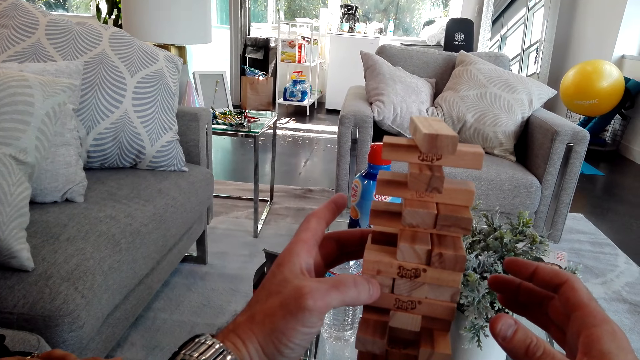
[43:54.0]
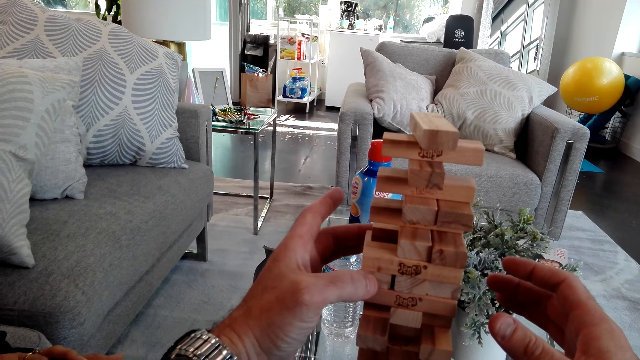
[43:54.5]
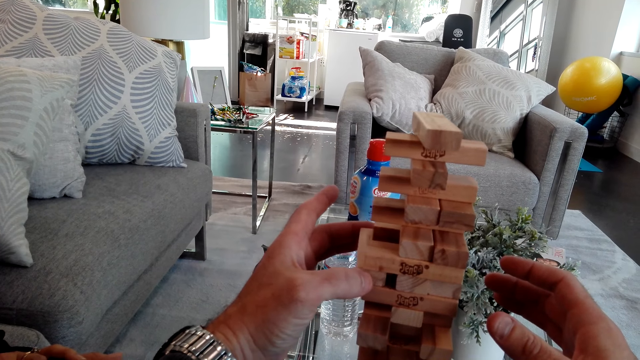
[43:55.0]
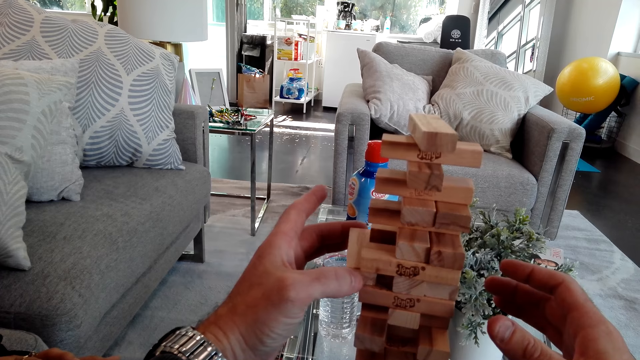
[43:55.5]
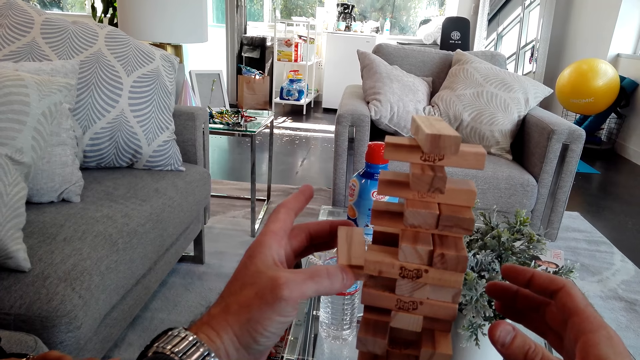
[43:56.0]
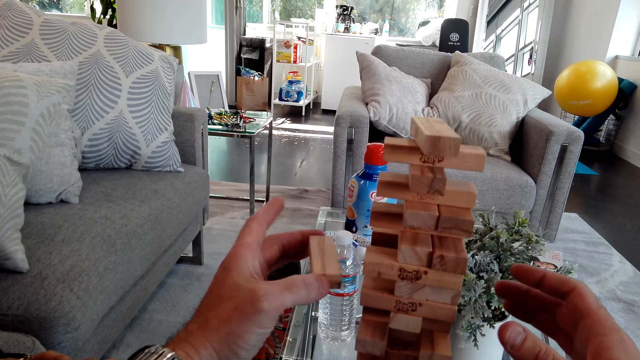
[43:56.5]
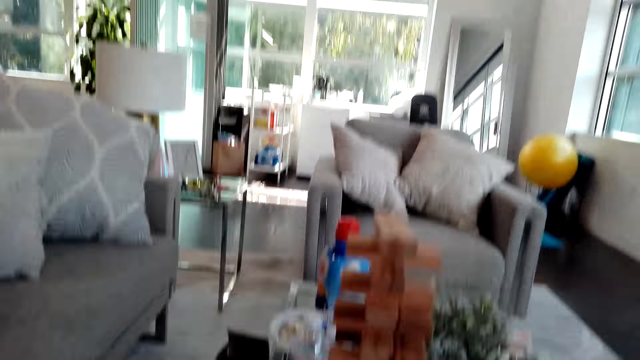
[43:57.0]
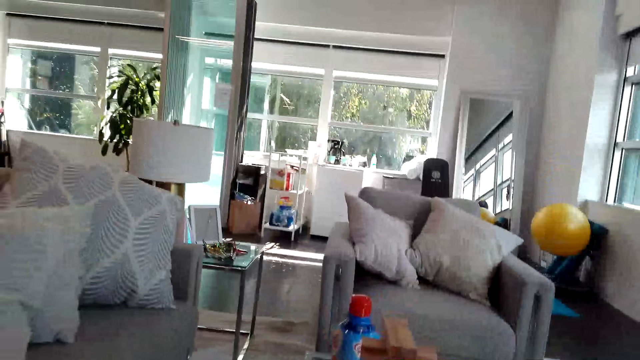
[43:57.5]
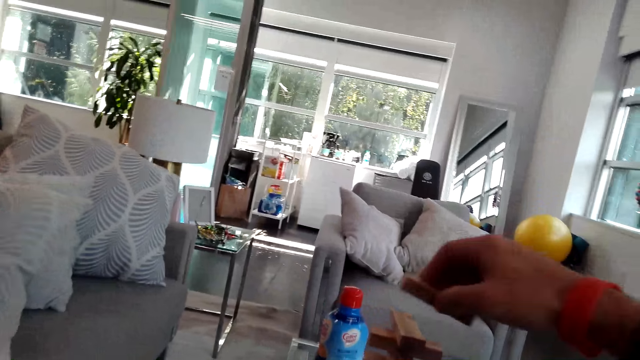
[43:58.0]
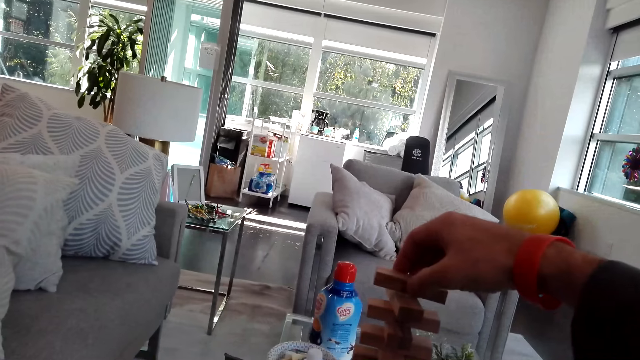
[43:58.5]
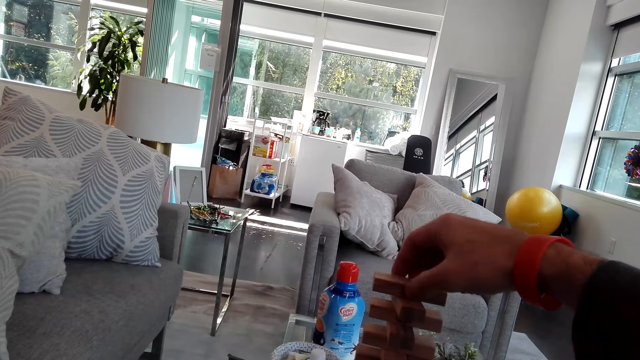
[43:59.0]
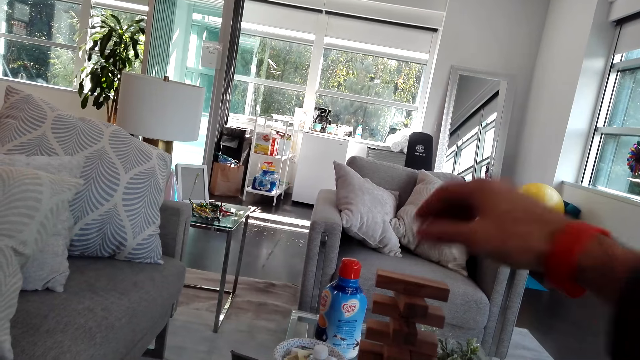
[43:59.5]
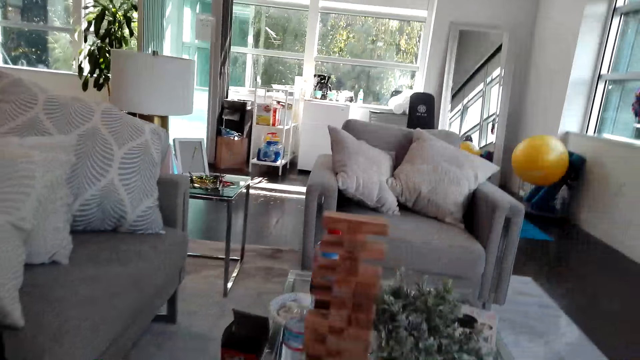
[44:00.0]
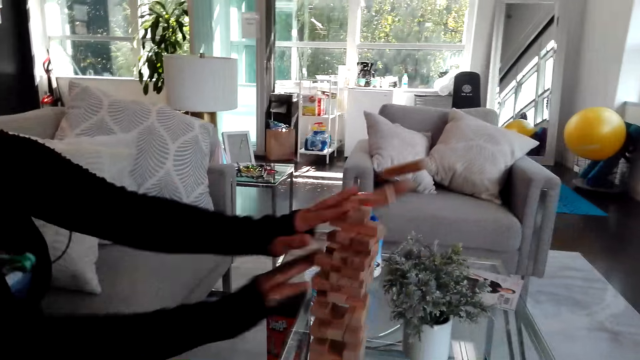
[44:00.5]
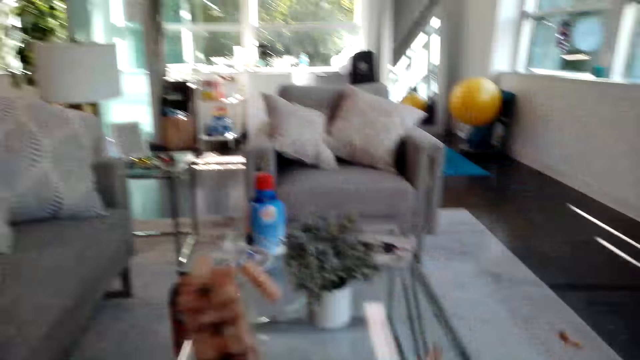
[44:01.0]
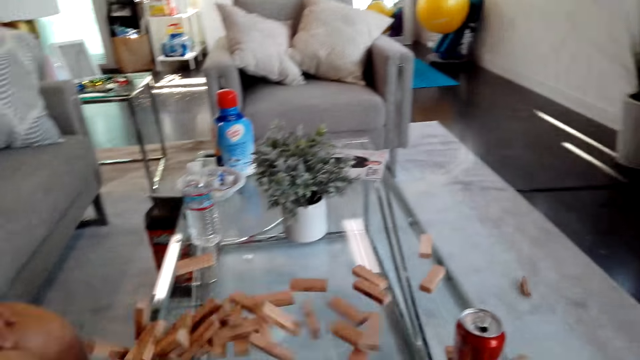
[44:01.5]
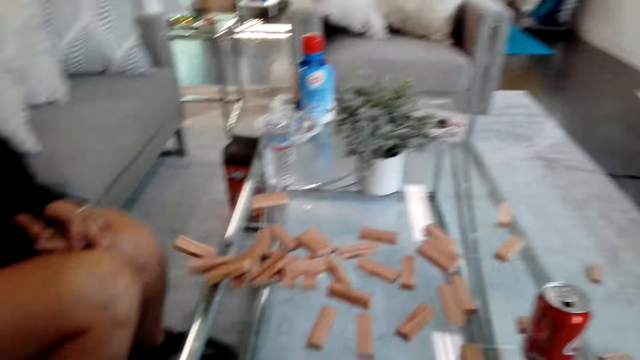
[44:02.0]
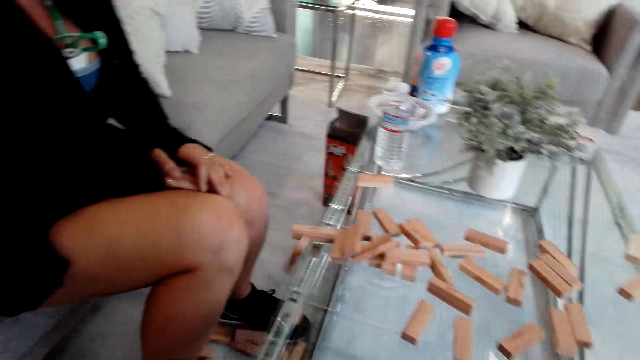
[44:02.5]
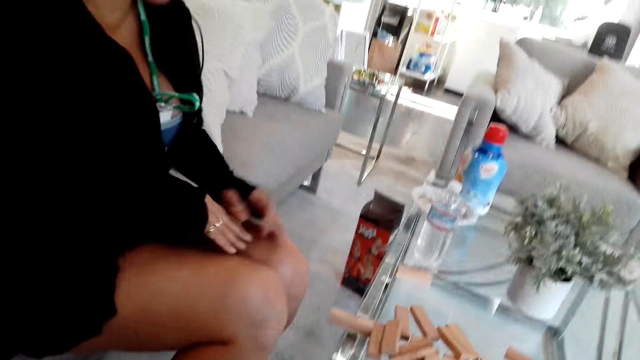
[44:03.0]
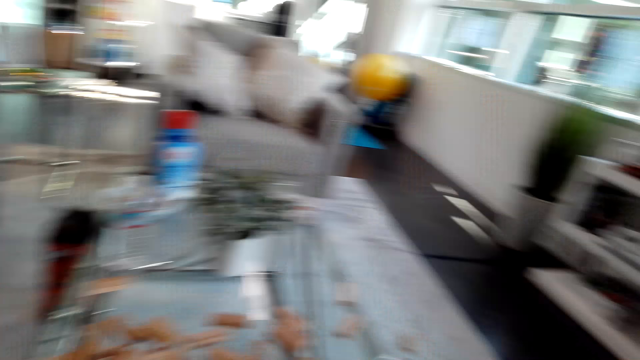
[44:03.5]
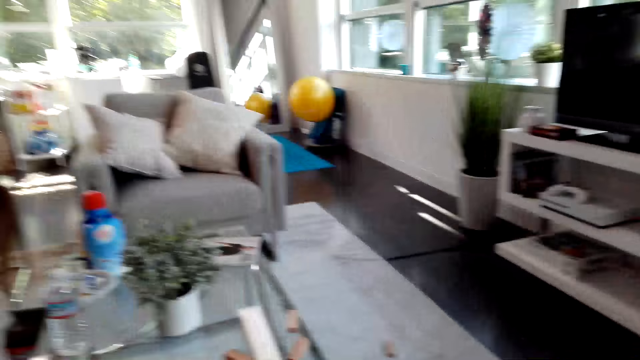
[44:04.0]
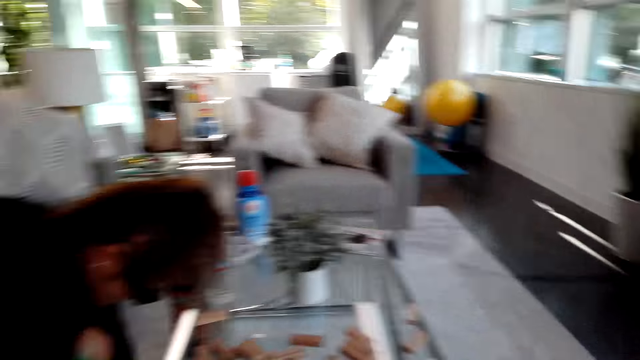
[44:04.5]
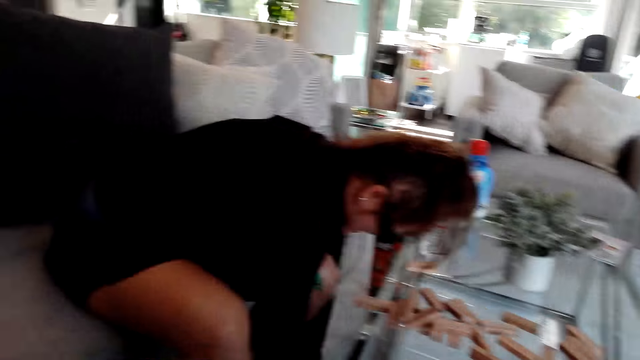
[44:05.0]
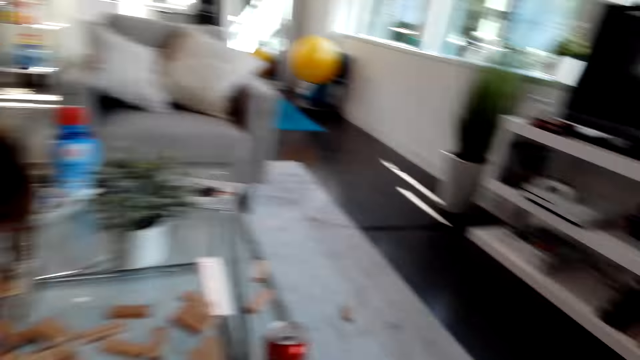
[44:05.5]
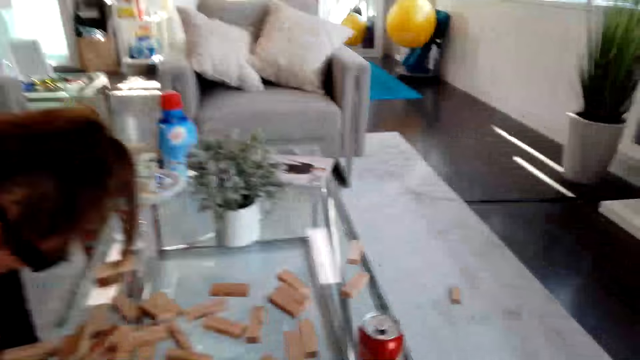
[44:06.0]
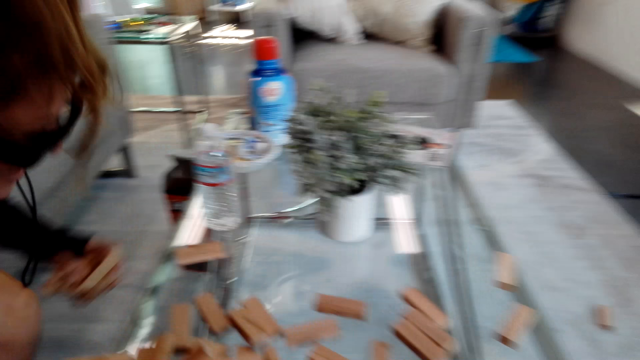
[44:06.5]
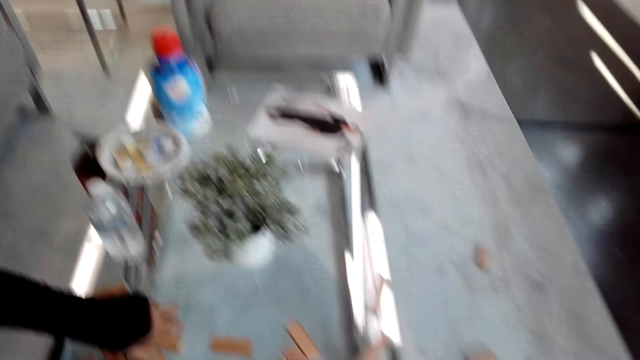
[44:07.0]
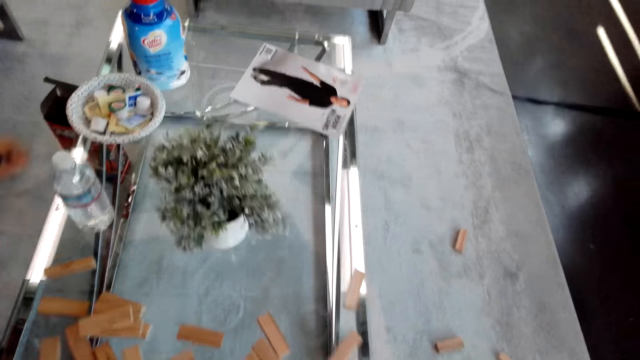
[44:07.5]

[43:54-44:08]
The camera wearer removes a block. They place the block. They look around. A woman pushes the jenga blocks. The woman taps the jenga game on the table with her hands. The camera wearer looks around. They look around the room. The woman picks up the pieces of the jenga game on the floor.

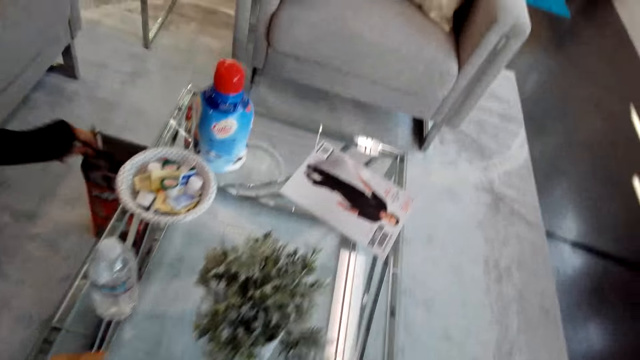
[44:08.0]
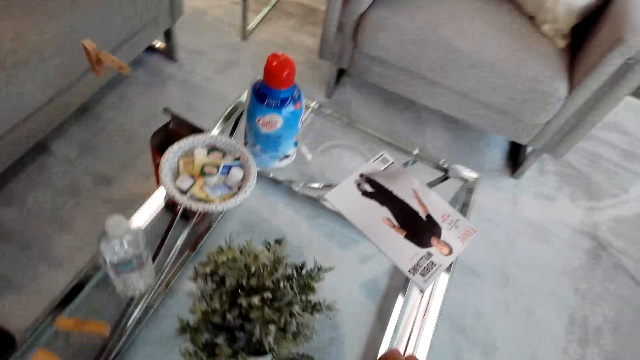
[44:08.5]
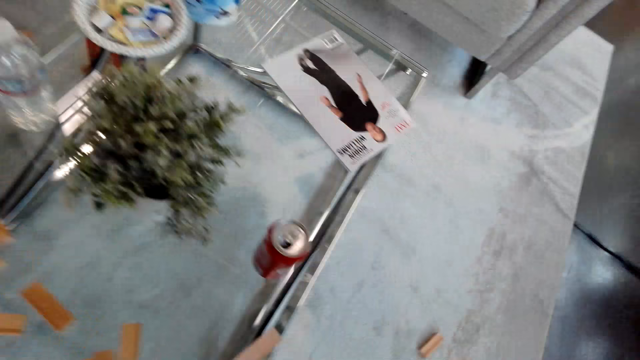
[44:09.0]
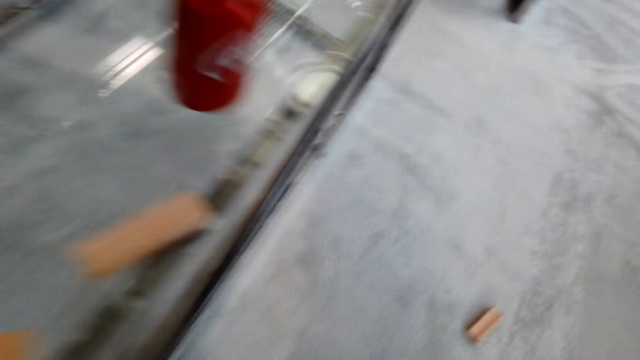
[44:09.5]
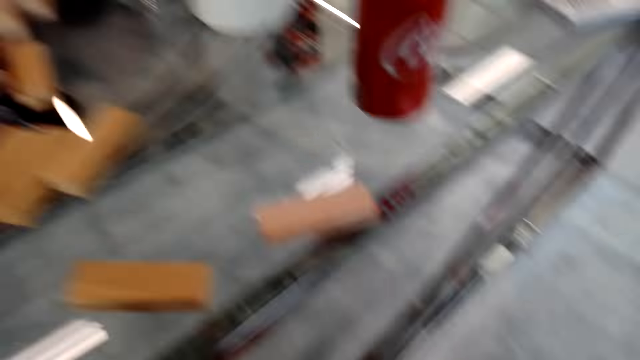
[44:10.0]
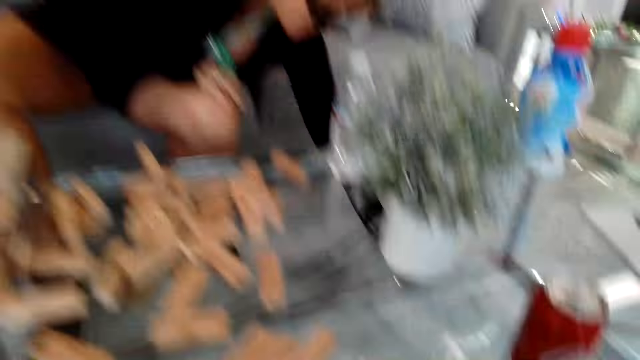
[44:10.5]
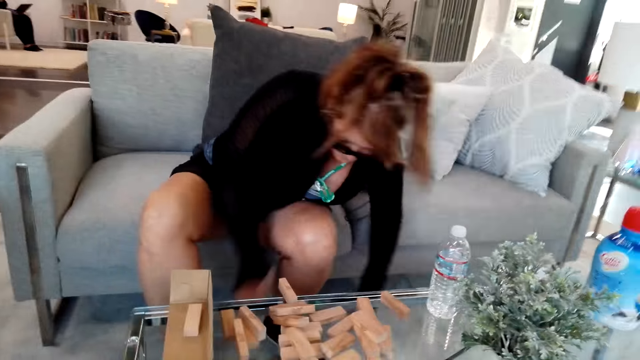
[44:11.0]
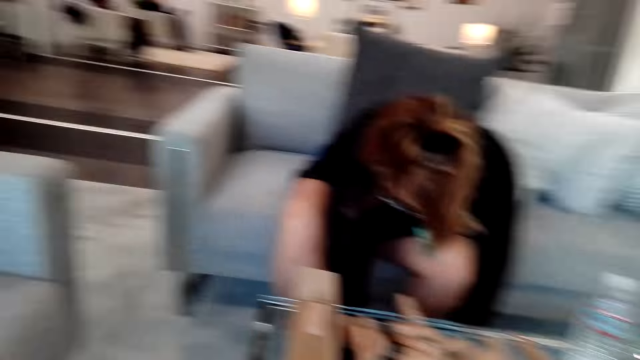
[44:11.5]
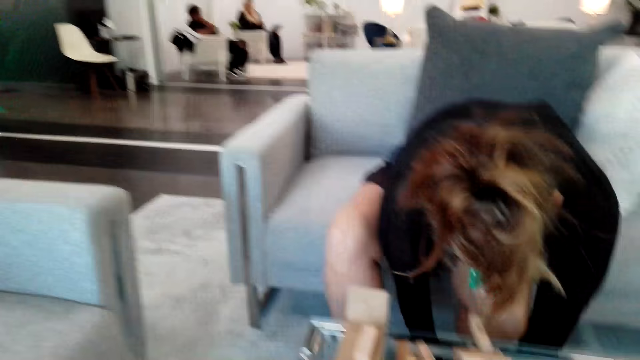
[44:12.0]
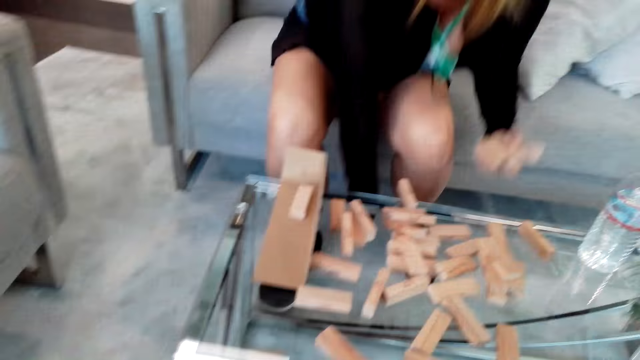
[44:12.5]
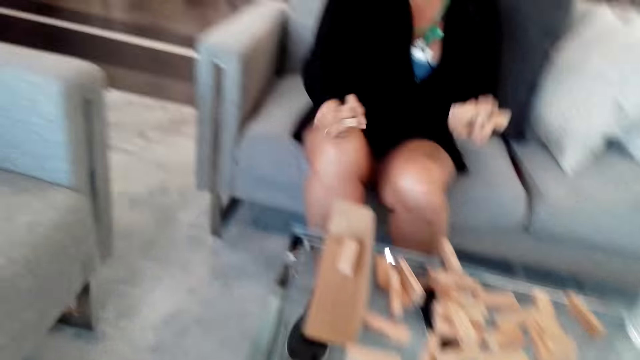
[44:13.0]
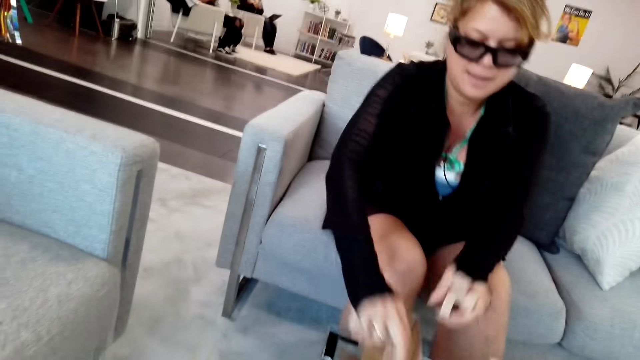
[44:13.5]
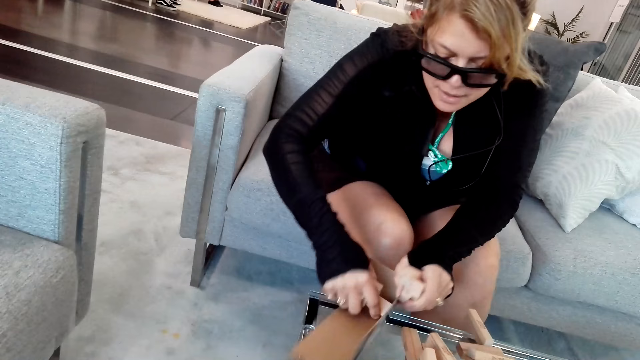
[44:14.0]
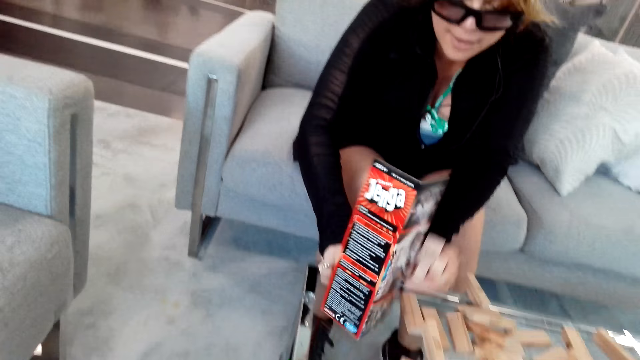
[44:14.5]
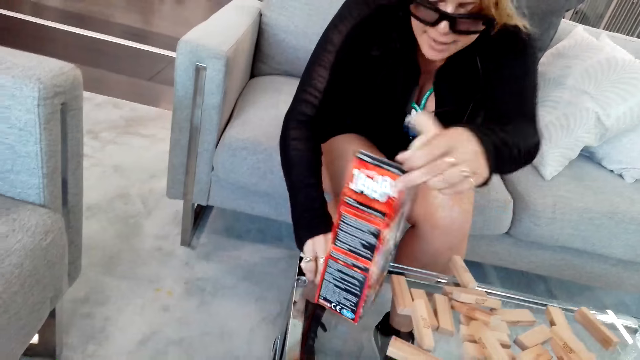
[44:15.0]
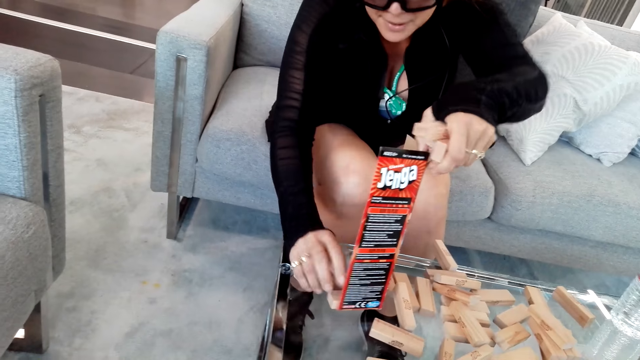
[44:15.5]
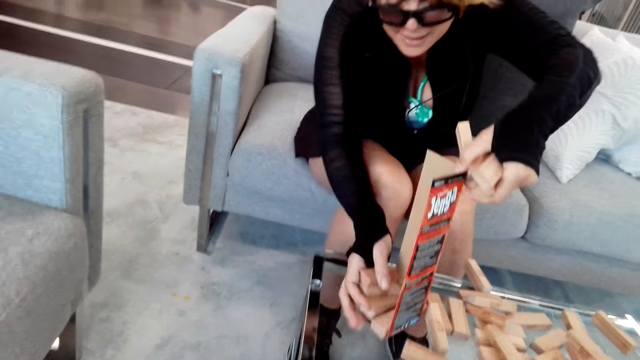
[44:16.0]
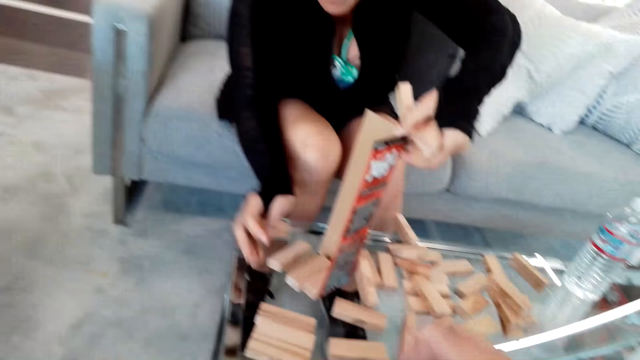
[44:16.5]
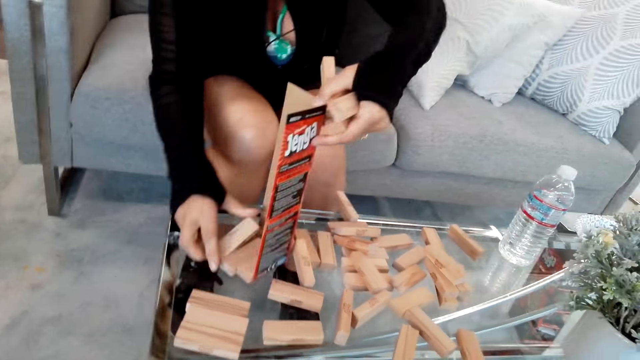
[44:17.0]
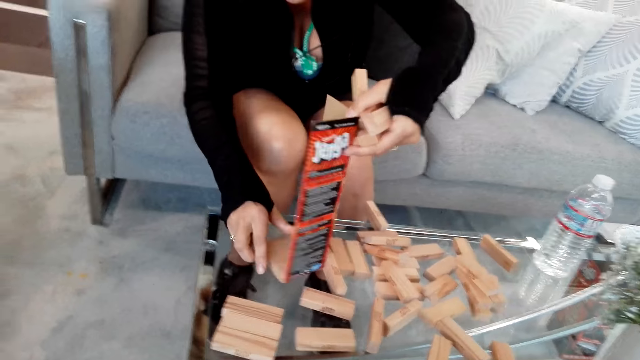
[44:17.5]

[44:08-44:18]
The camera wearer places the bottle down. They look at a woman. The woman picks up jenga blocks. The woman puts the pieces of the jenga game in the jenga game box on the table. The woman arranges the jenga blocks.
